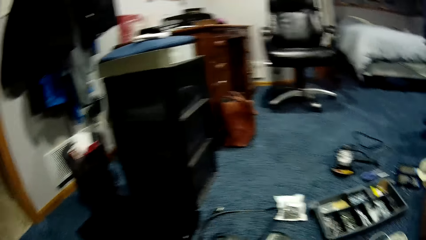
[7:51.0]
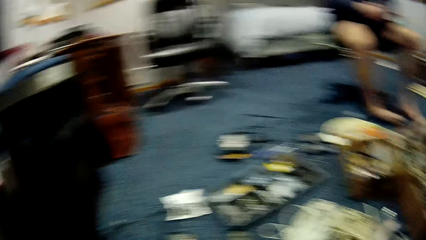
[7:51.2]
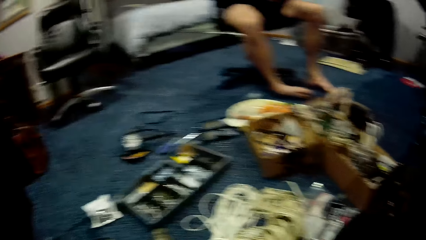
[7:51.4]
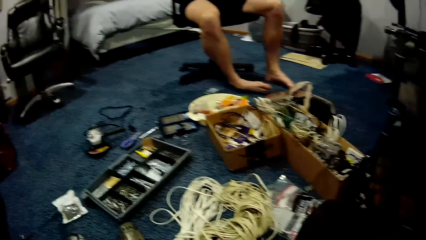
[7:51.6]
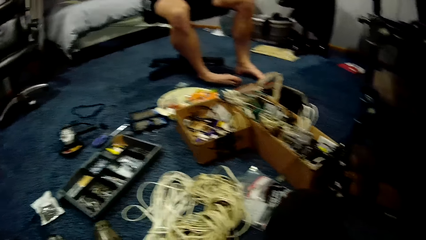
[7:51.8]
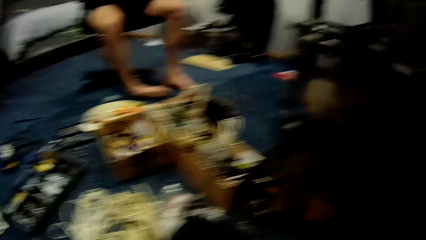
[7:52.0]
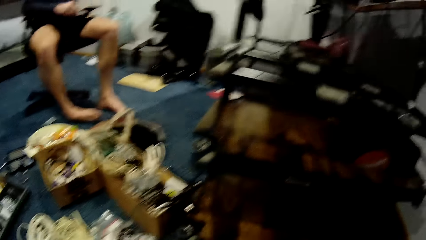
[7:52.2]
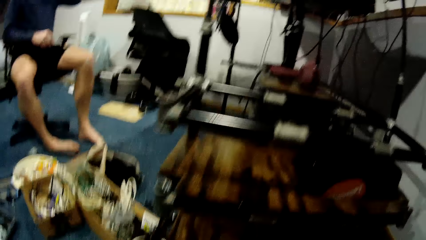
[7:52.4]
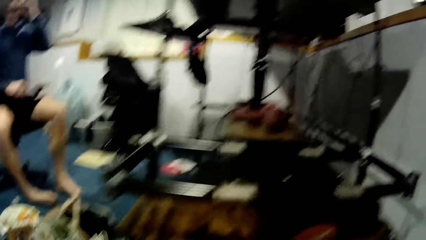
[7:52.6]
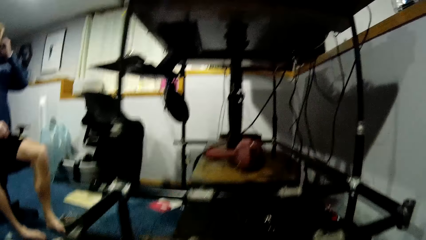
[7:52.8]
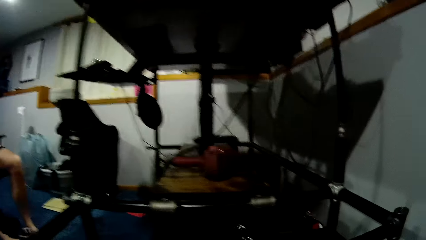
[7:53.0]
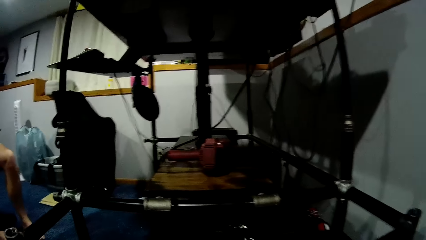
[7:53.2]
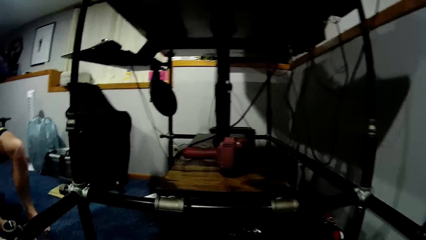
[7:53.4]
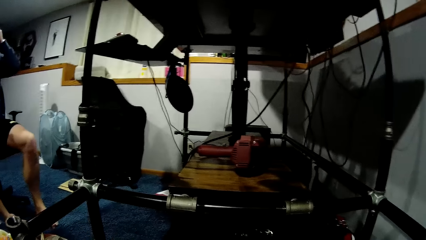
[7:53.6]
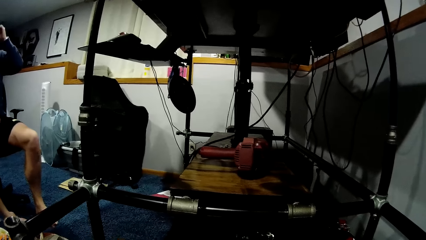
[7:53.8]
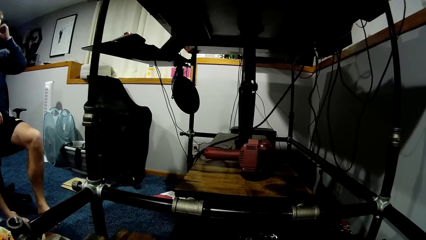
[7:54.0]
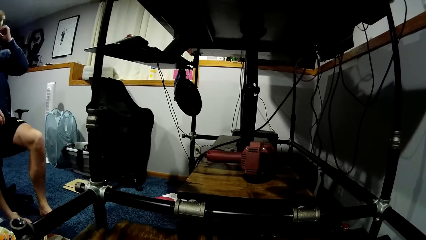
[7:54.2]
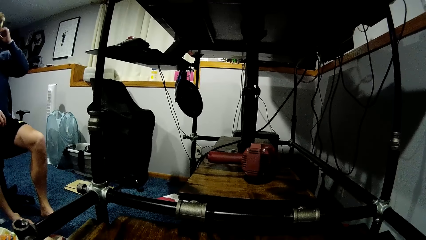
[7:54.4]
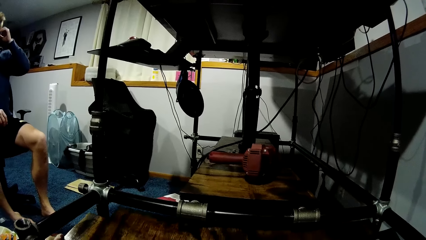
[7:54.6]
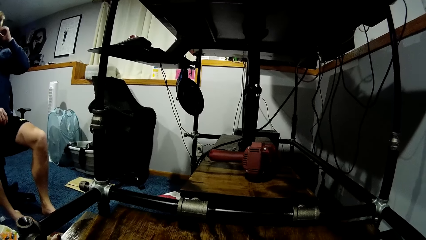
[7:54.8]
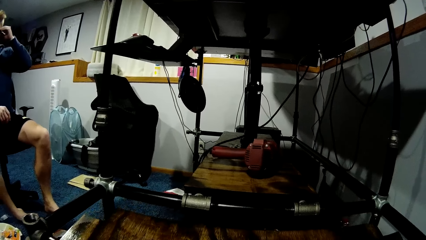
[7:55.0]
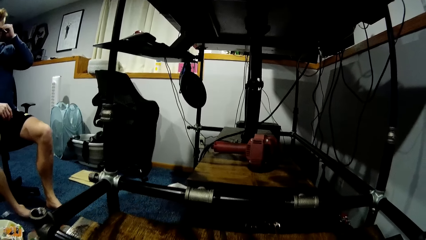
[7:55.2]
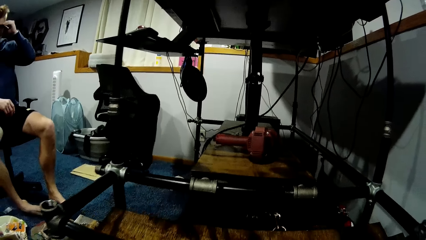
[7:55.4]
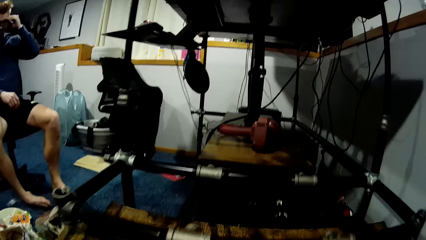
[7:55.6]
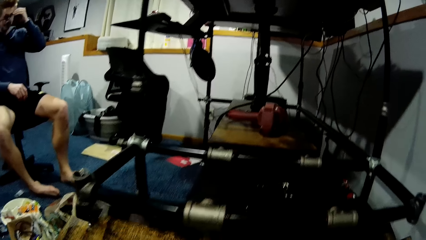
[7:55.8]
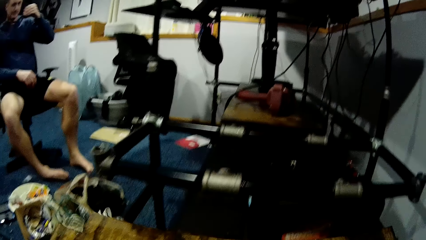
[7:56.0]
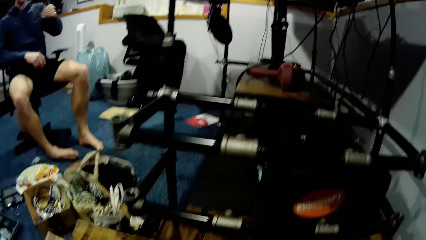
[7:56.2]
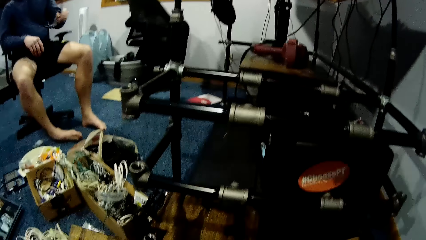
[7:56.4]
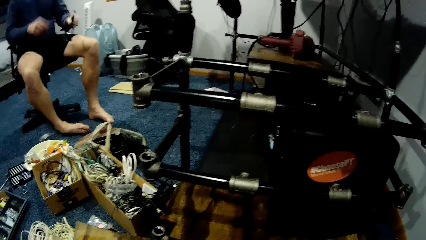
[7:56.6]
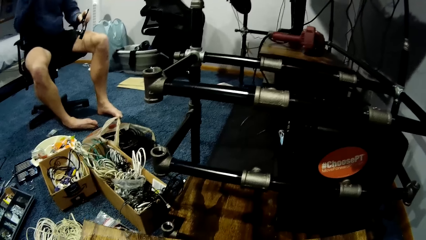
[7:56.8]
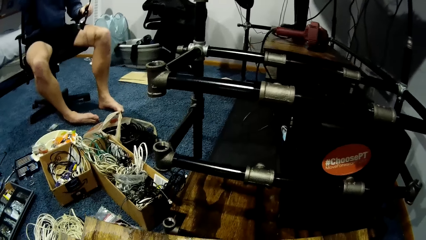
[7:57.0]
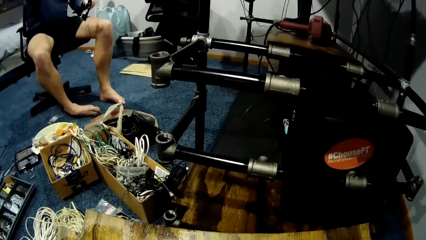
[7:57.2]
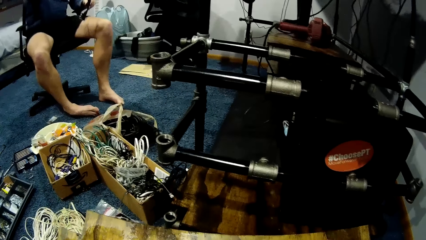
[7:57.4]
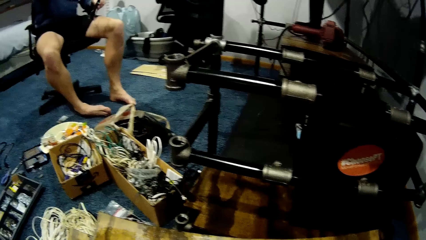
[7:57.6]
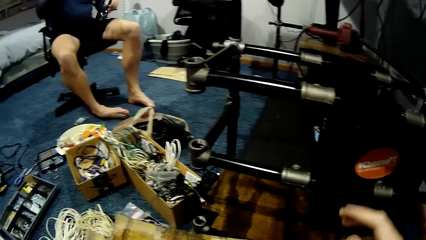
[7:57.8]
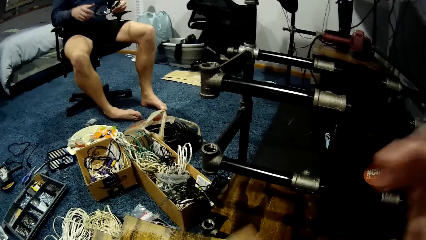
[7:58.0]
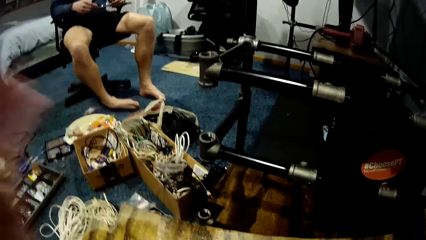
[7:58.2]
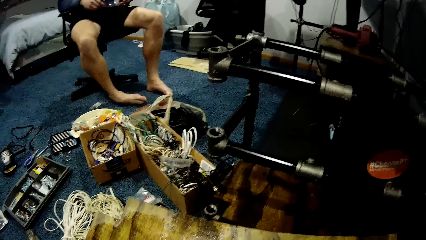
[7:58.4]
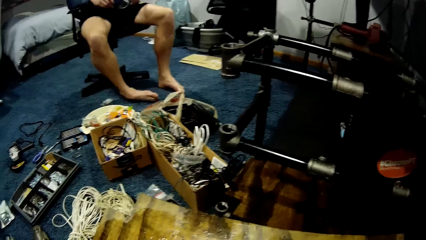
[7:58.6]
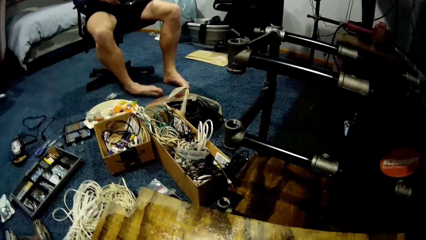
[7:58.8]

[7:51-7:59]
The camera wearer removes another wooden plank from the metal frame with both hands. They drop the wooden plank on the ground with both hands.
